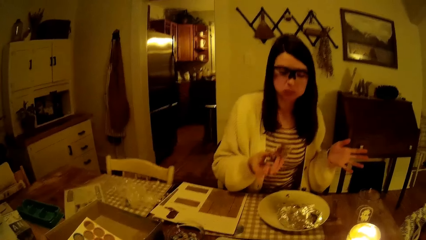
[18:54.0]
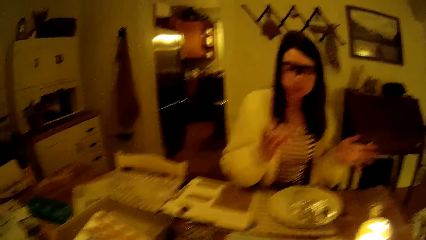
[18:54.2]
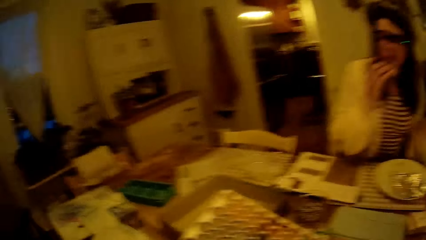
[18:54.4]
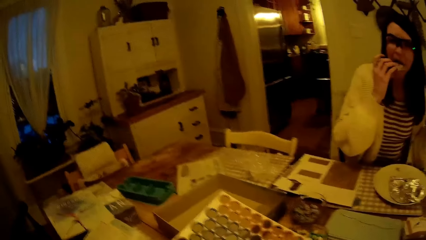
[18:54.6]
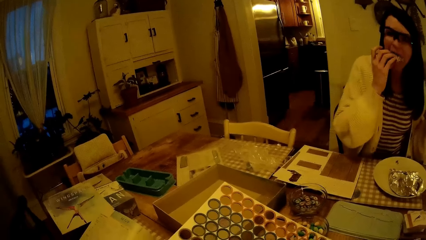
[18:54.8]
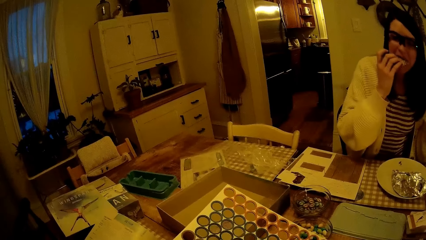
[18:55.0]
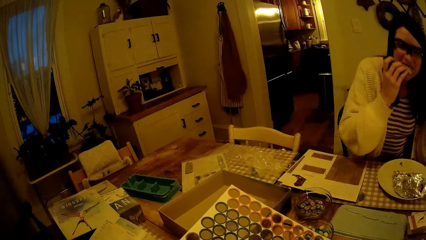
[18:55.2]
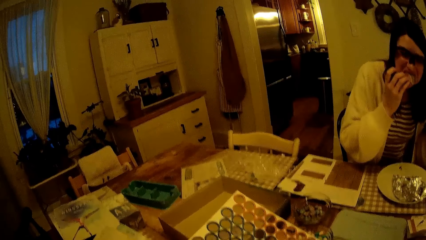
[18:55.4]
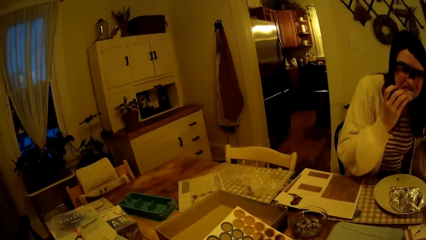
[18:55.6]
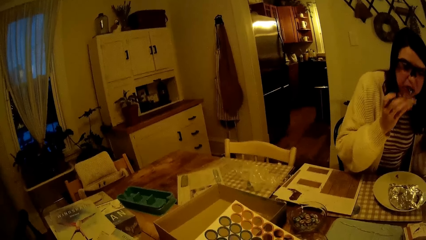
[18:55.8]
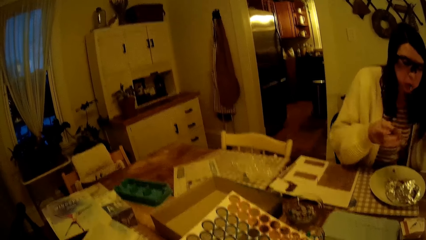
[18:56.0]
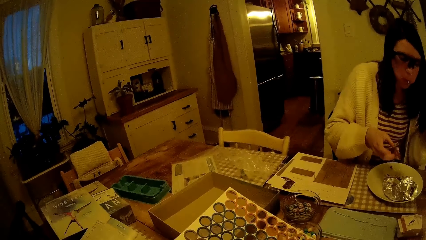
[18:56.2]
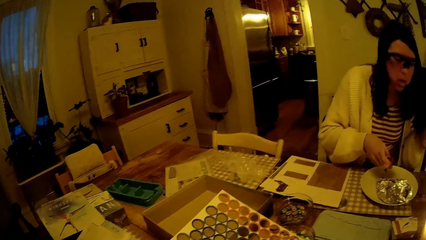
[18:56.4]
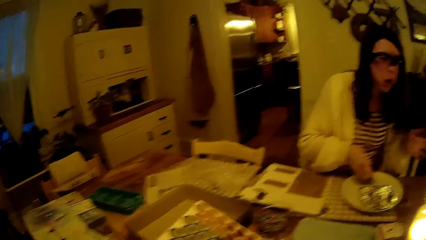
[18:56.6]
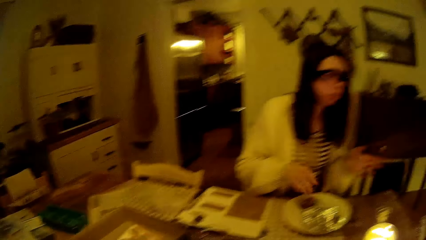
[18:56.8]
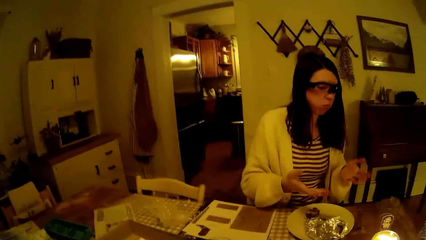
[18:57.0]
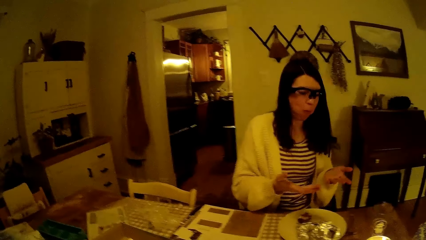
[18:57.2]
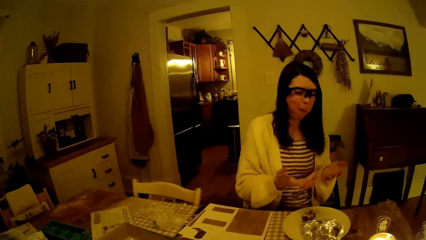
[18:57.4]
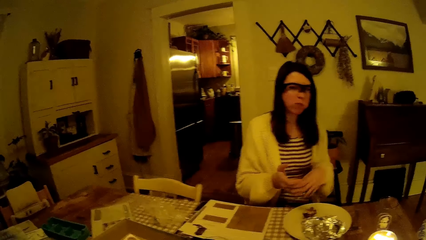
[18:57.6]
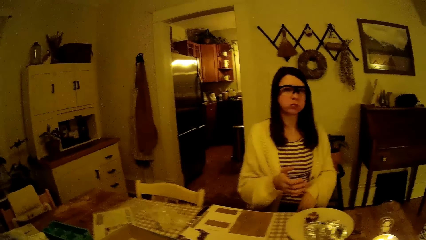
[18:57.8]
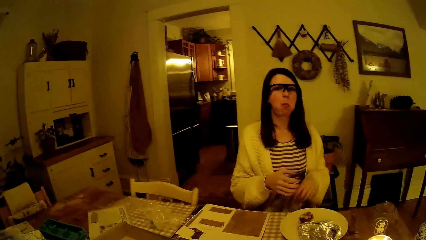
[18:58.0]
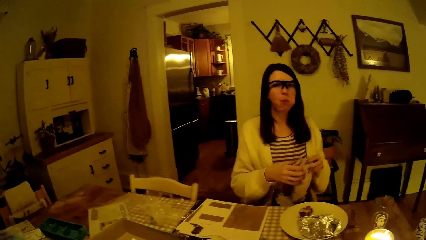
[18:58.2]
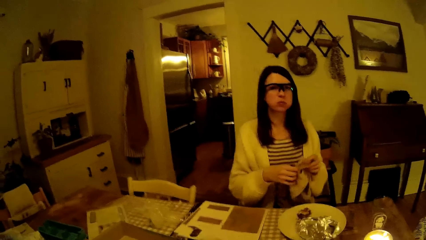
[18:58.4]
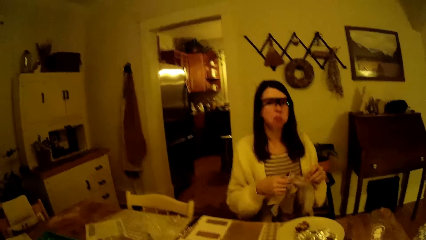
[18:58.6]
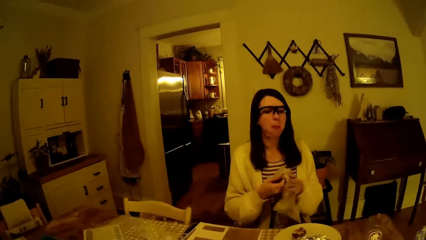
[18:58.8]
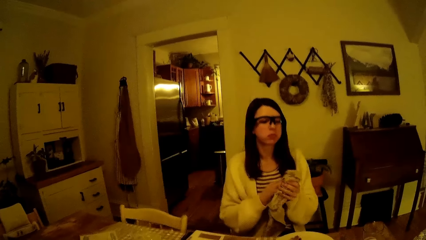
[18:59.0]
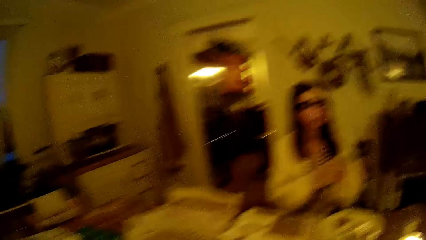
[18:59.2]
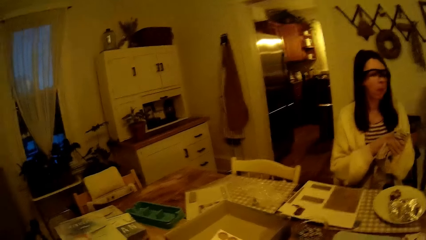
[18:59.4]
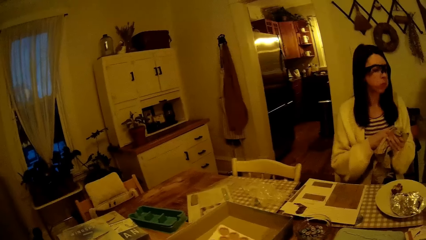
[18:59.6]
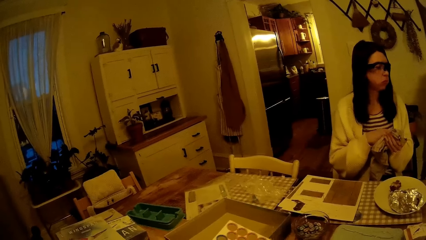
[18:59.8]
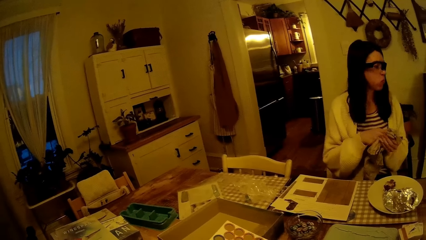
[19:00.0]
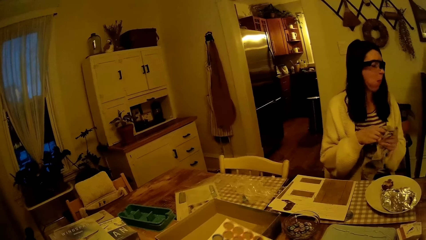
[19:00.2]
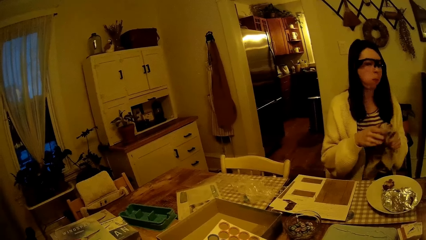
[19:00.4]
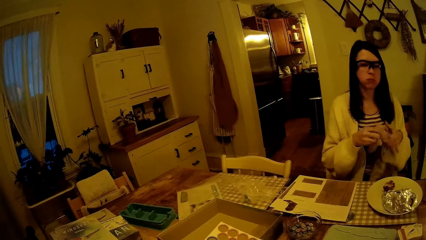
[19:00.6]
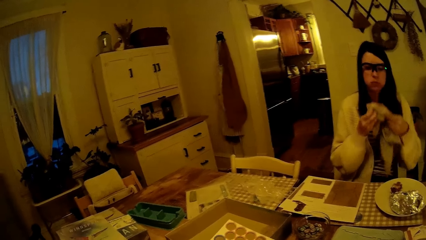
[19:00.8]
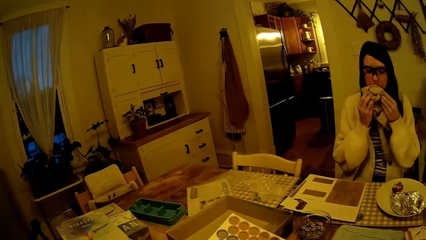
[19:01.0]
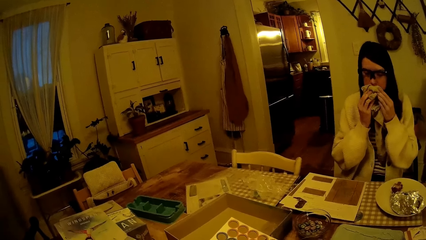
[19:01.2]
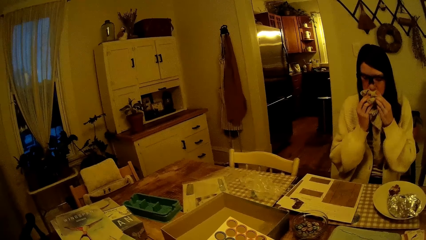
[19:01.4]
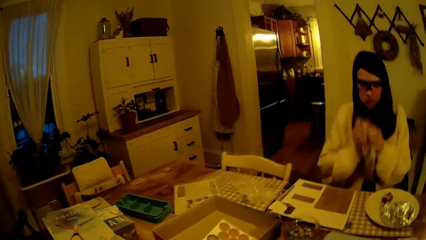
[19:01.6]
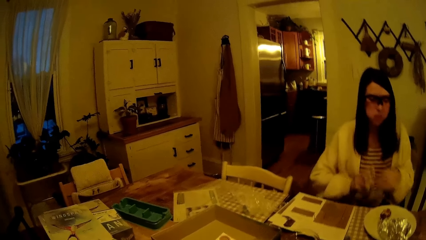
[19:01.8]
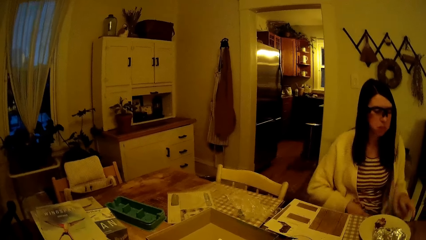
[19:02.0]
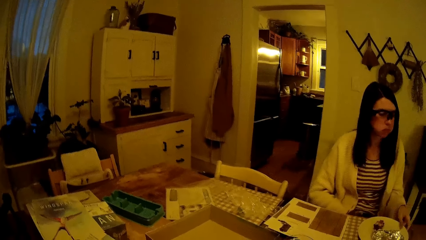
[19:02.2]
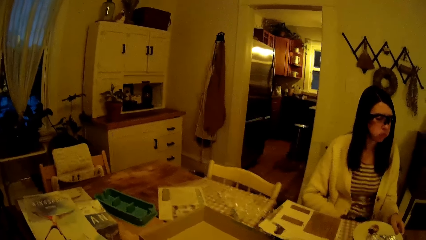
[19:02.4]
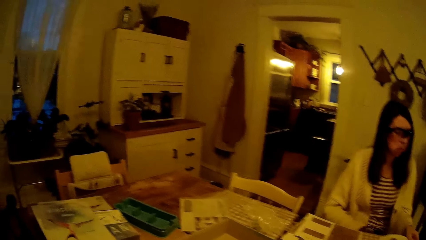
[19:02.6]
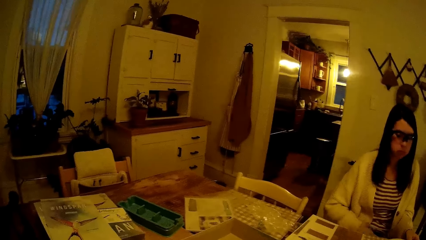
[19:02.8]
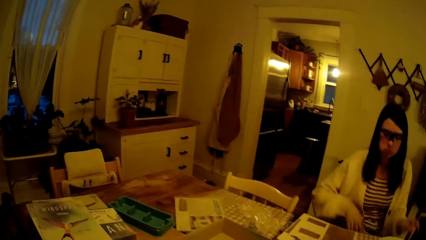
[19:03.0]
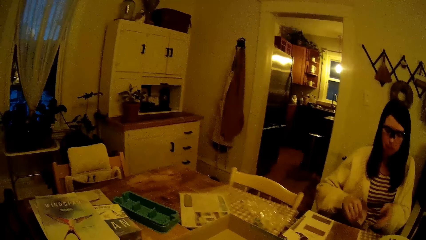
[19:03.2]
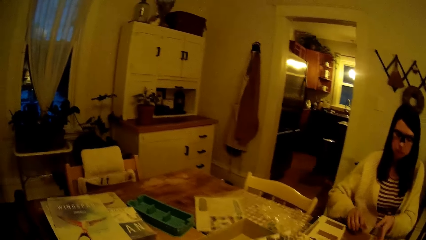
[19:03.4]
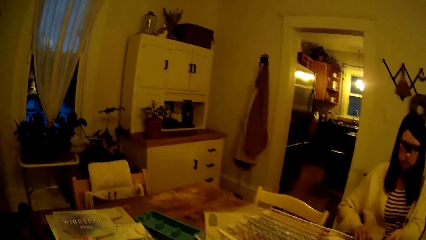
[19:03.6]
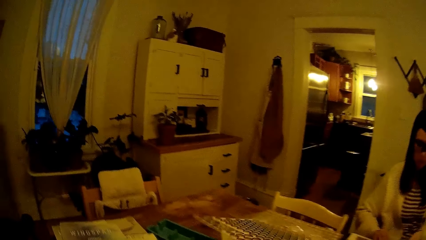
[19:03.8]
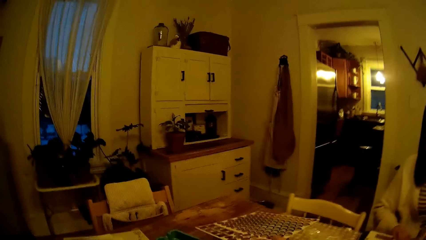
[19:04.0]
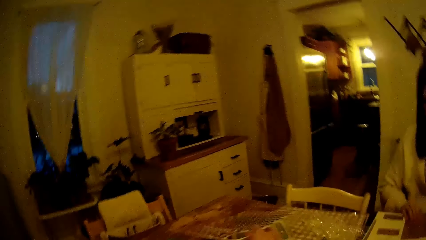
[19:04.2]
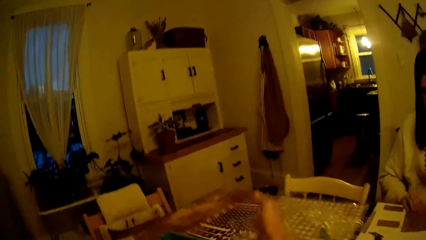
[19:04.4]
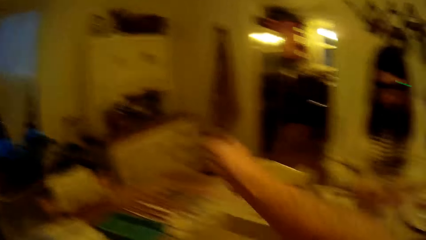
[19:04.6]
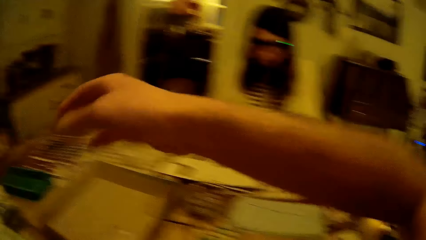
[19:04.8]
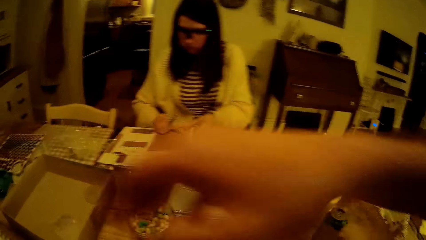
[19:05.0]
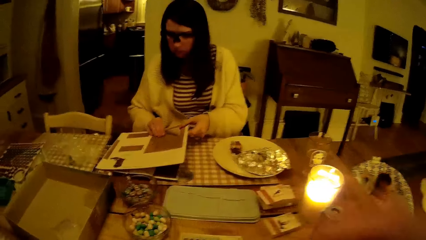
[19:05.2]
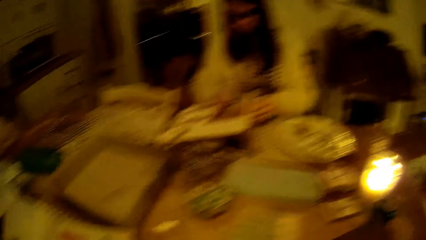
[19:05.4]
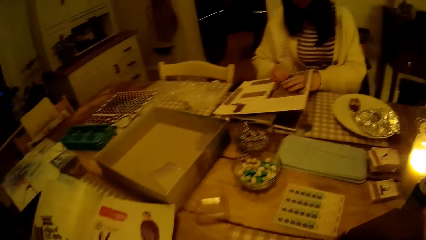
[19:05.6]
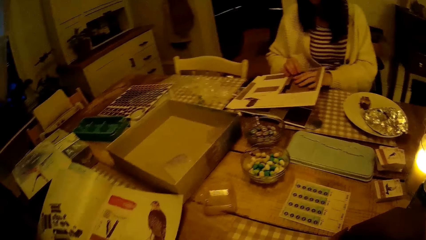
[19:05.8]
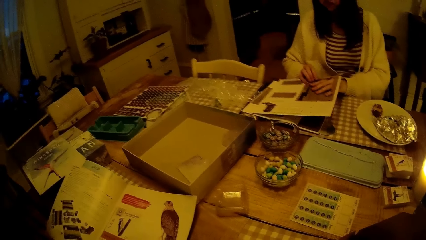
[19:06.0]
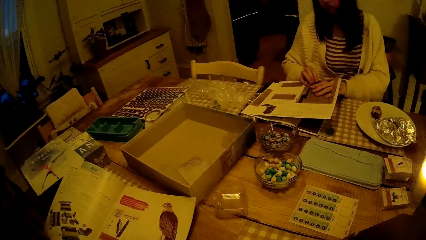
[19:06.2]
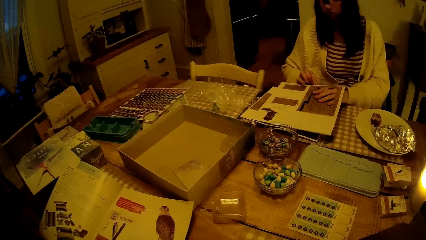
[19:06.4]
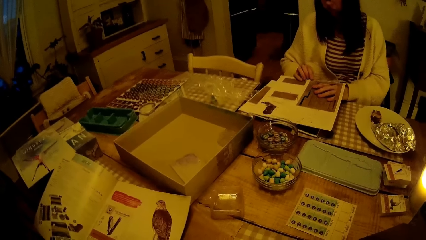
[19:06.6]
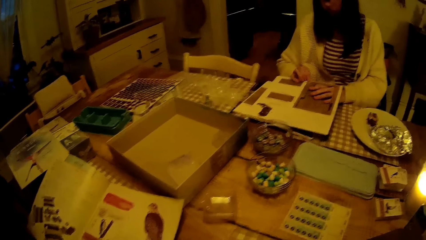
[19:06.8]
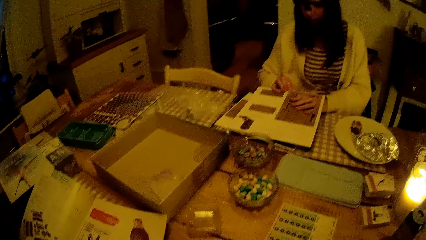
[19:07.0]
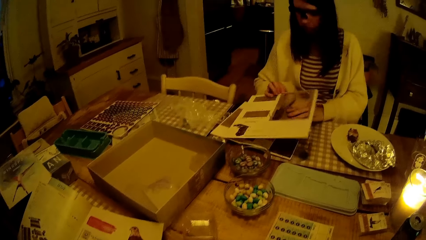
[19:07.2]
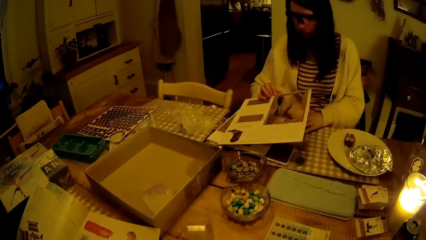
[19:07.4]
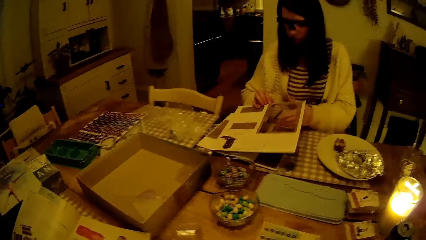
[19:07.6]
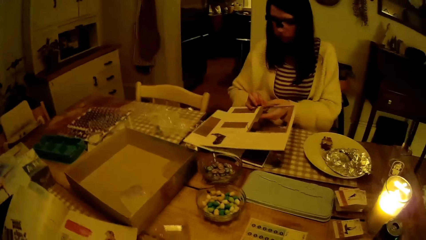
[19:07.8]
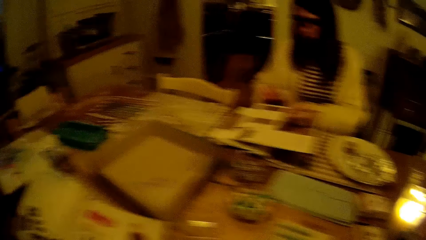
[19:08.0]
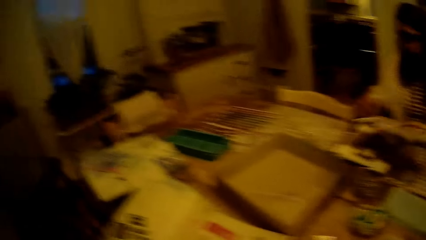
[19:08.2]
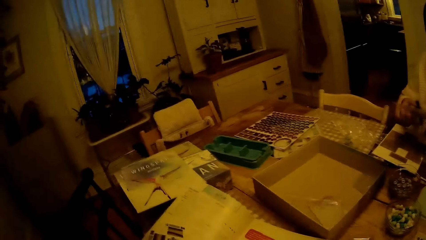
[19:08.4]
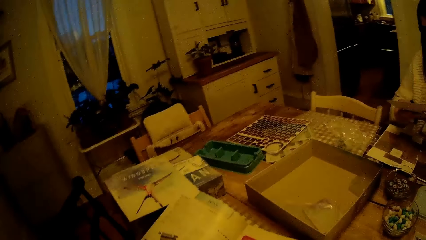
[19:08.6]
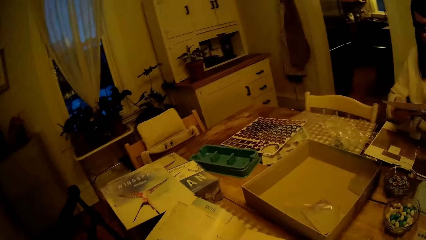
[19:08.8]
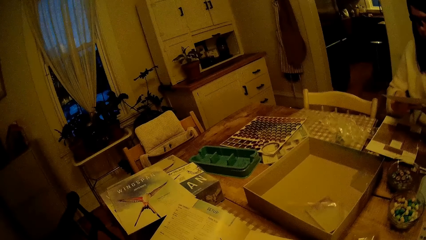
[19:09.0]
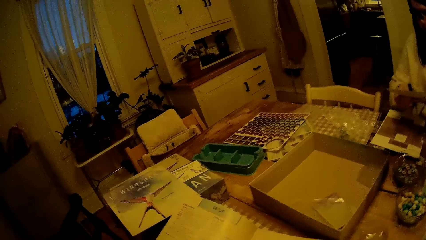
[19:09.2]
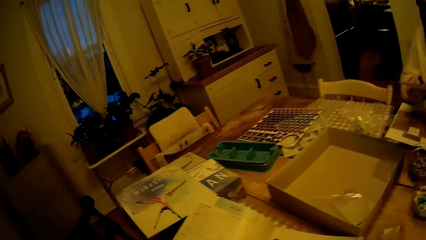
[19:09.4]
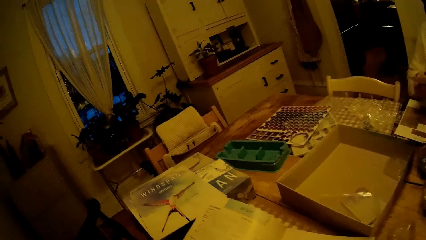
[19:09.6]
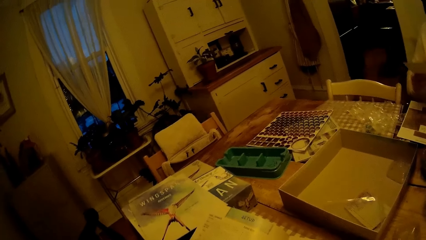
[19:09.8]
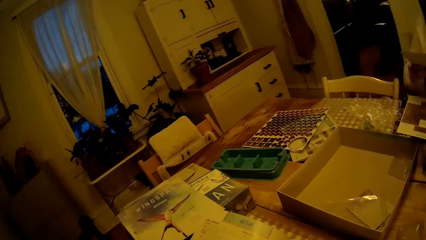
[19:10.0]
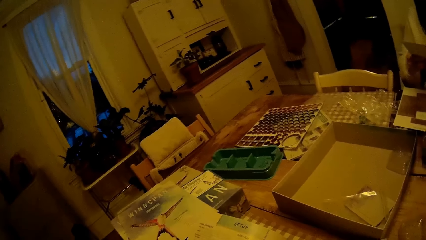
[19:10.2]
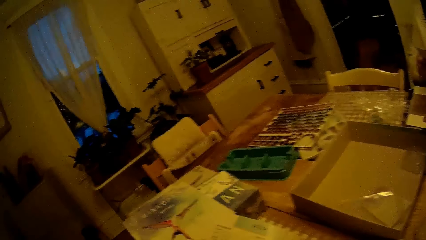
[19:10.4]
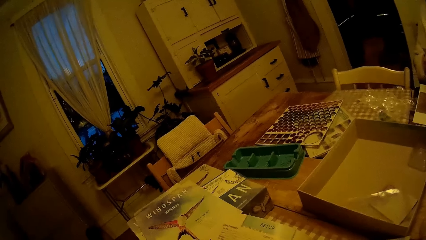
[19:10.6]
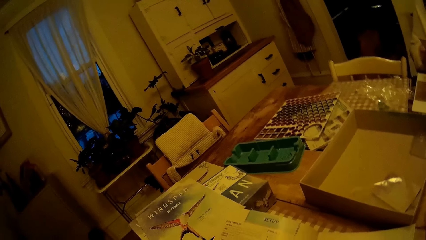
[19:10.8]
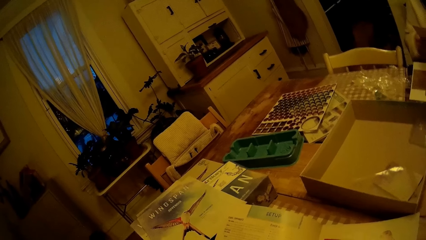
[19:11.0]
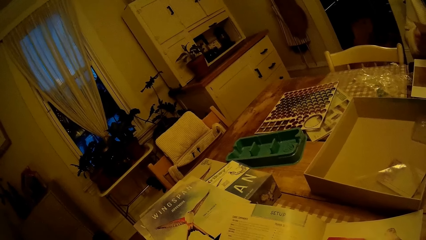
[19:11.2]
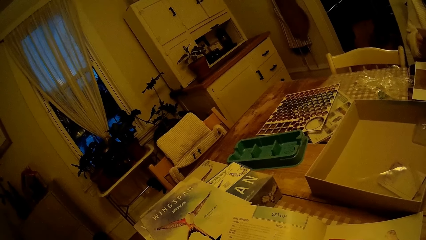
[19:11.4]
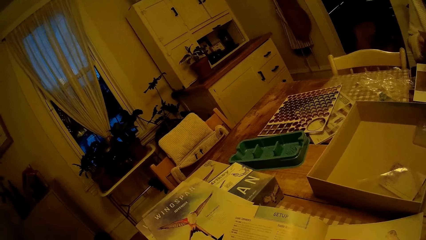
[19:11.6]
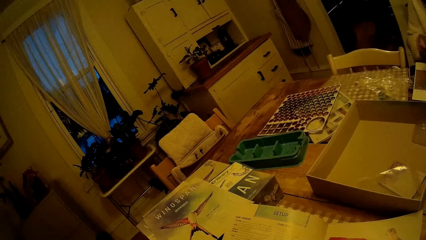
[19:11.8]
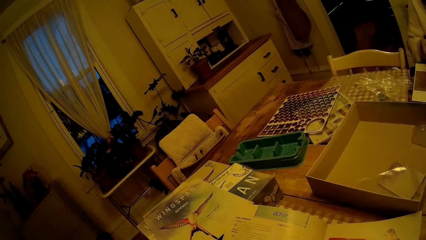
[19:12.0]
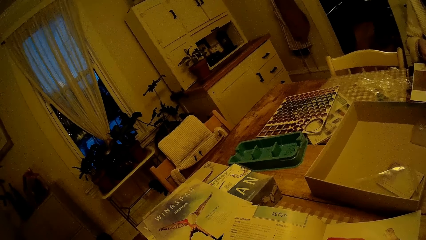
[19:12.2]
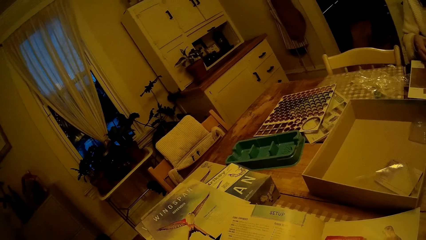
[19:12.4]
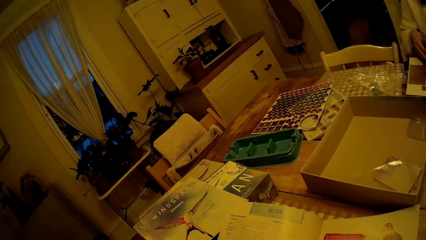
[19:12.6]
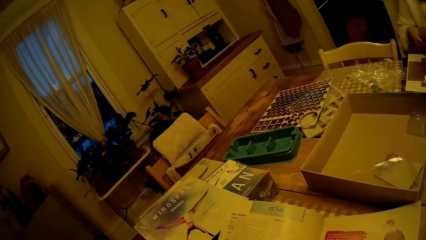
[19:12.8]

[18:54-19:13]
The camera wearer speaks to the woman. The woman cleans her hands with a napkin. She cleans her mouth with the napkin in both hands. She drops the napkin on her lap with both hands. The camera wearer drops the ball card on the table with his right hand. He raises the hand. The woman plays the building box game with both hands. She speaks to the camera wearer. The camera wearer looks around.
